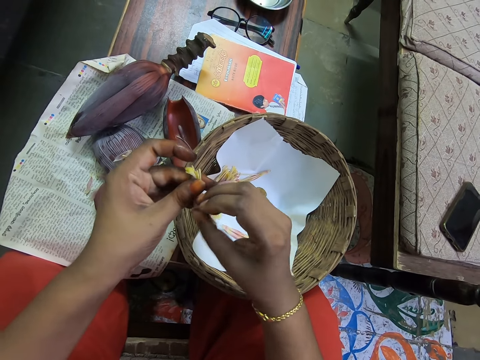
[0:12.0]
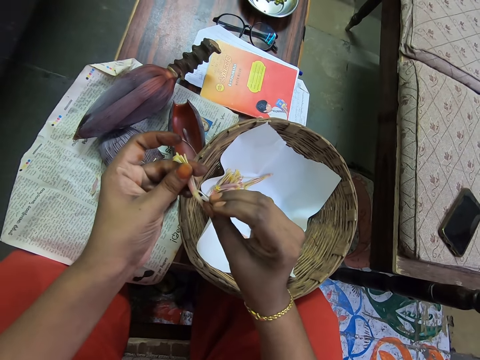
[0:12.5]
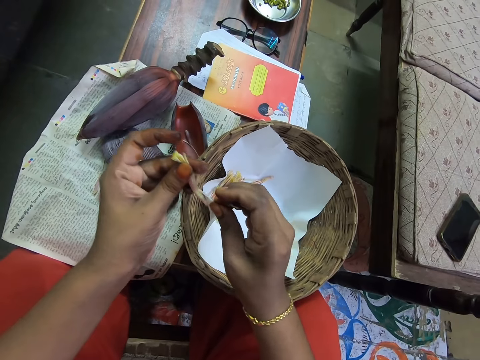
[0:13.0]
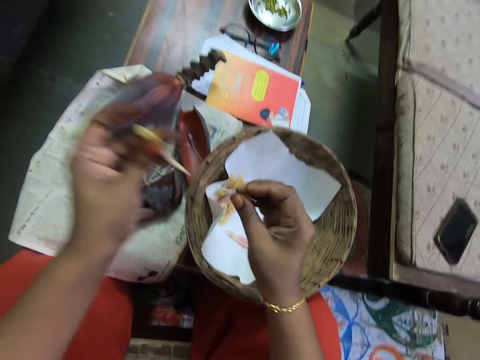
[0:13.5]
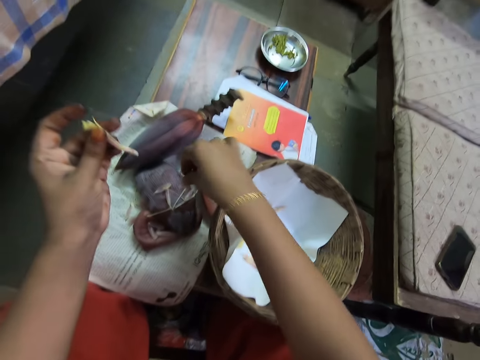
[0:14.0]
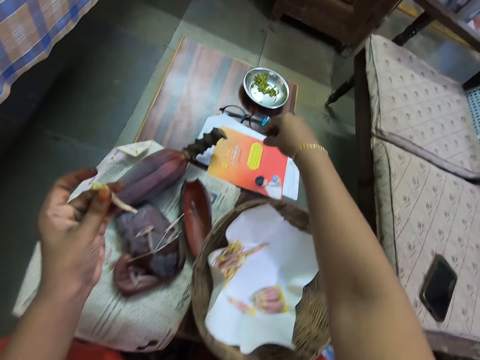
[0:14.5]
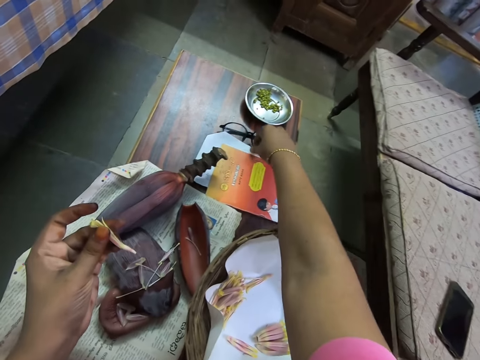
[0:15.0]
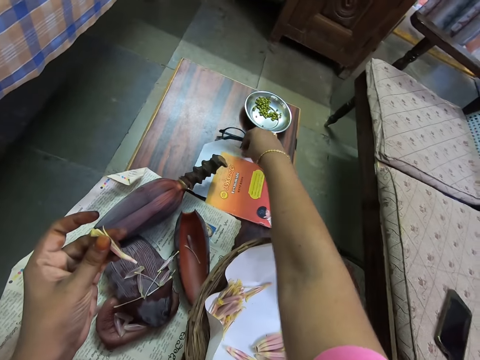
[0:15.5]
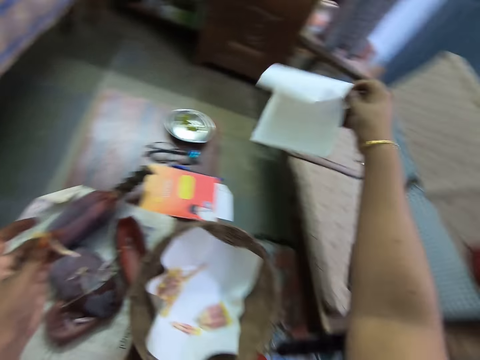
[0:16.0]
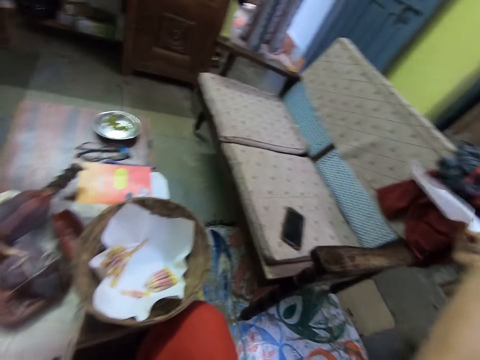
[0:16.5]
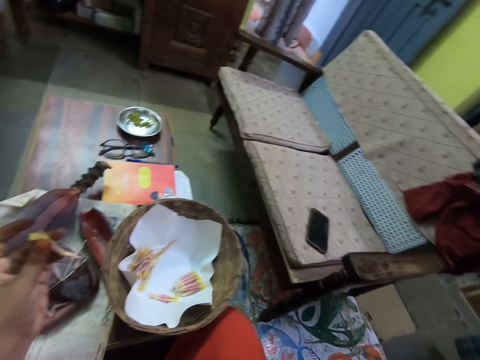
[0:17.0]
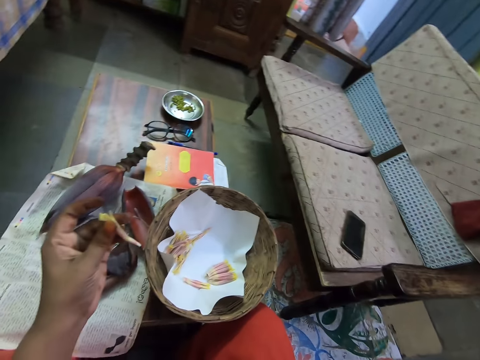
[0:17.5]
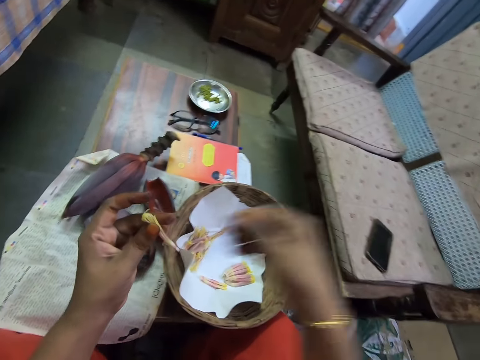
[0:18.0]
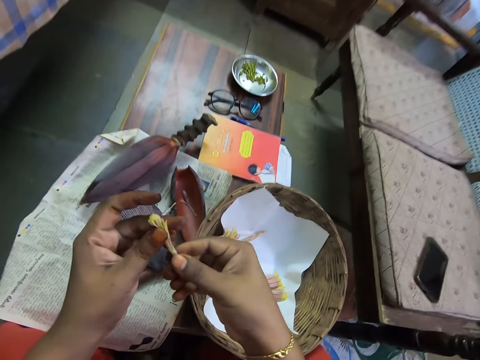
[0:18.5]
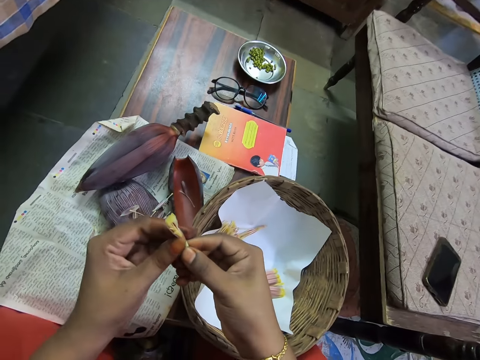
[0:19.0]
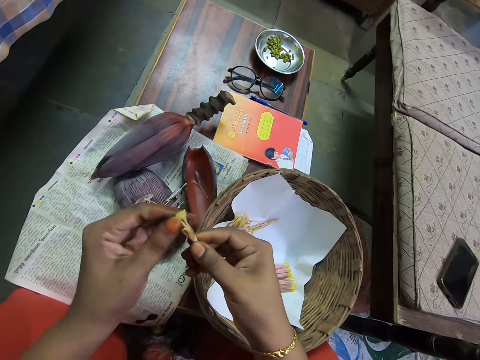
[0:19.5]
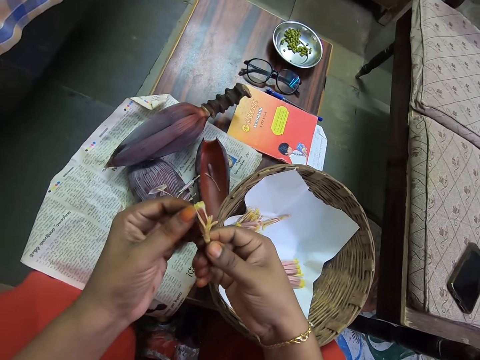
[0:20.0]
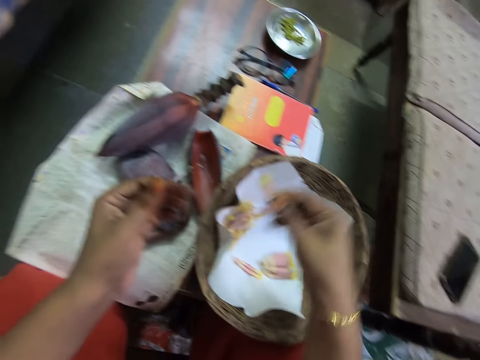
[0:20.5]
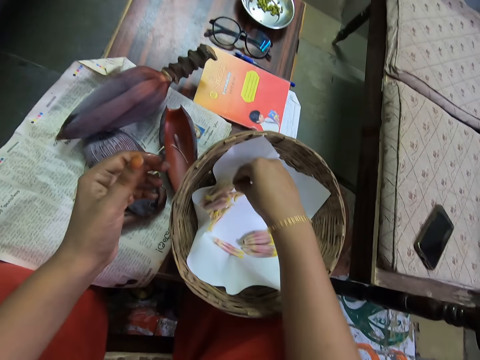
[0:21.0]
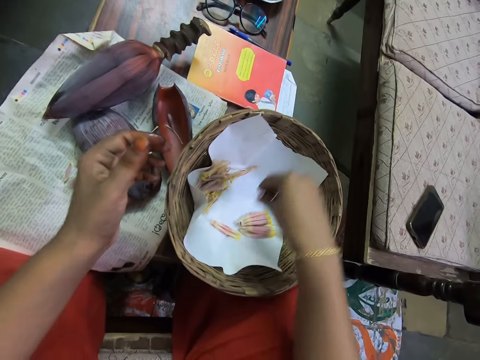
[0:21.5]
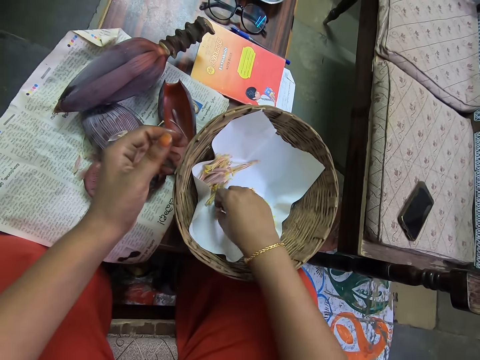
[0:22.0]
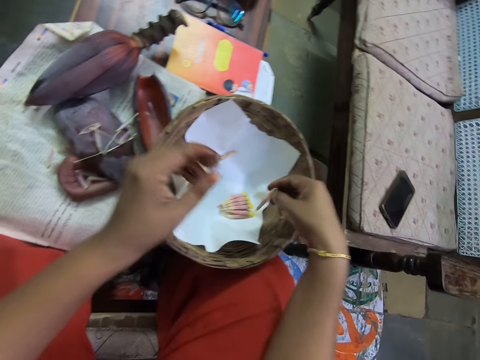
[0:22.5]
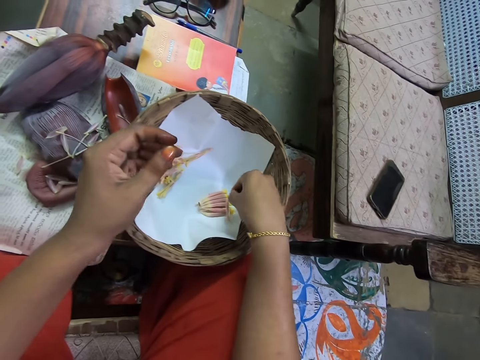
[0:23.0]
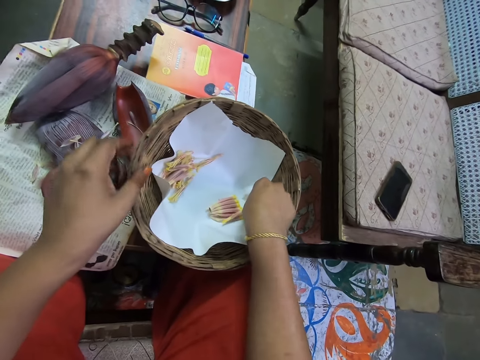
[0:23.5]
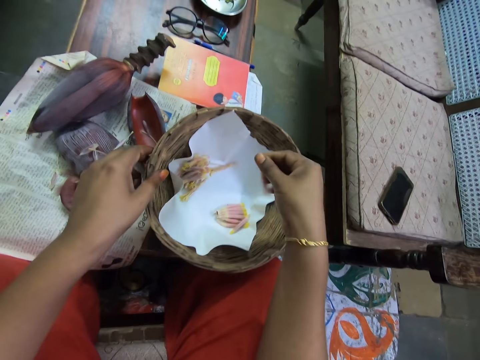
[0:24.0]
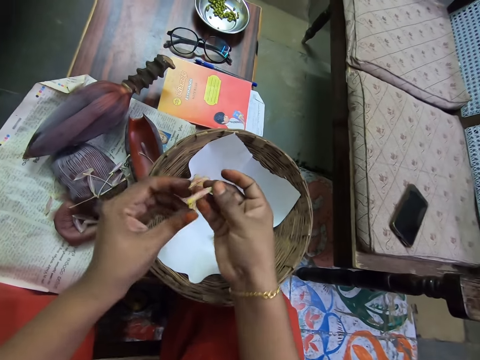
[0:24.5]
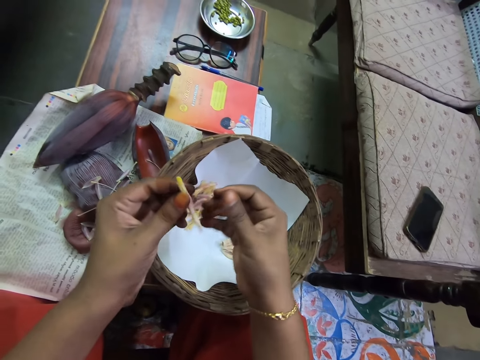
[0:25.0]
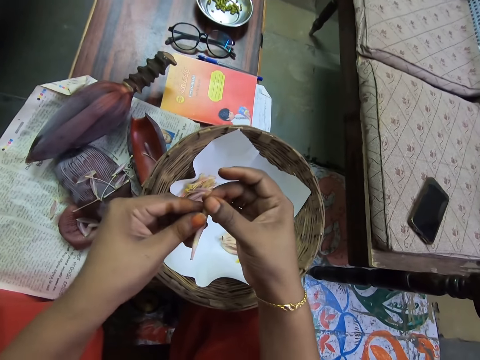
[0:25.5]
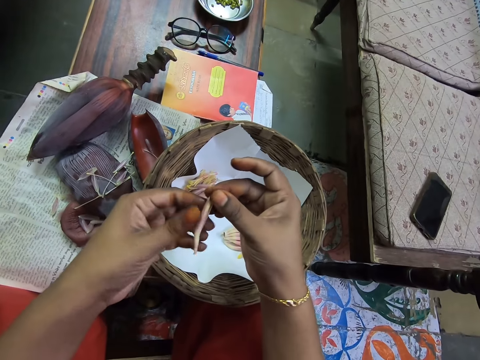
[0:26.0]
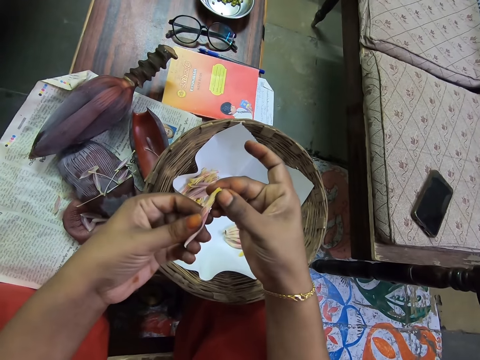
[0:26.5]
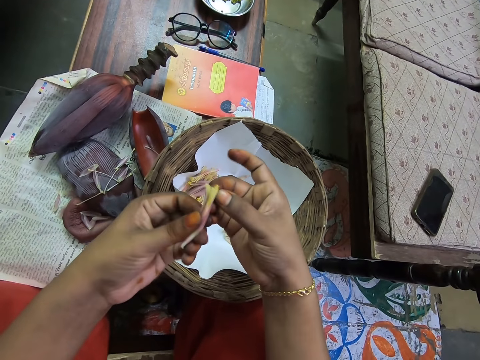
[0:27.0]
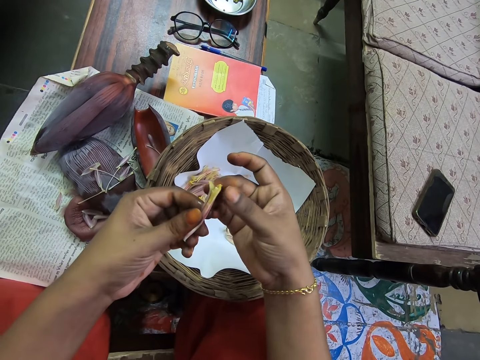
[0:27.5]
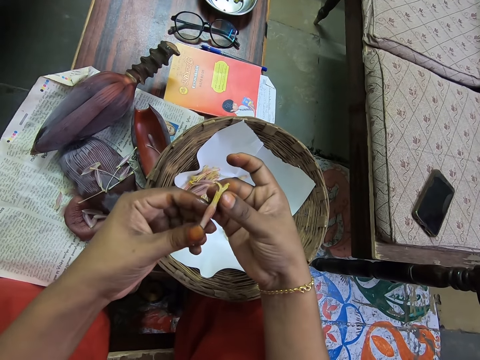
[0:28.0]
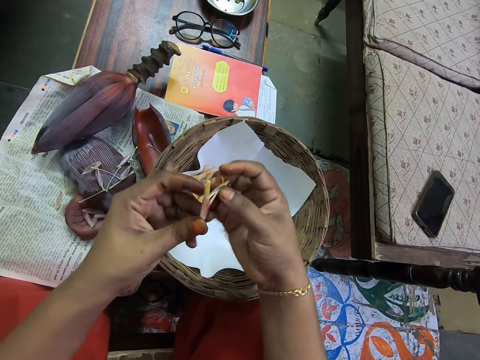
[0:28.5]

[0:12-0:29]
The camera wearer puts the banana peel on the magazine. They pick a paper on the table and move the paper. They peel the banana flower and put the banana flower on the woven basket. They pick the paper on the table. They pick the banana flower and peel the banana flower.

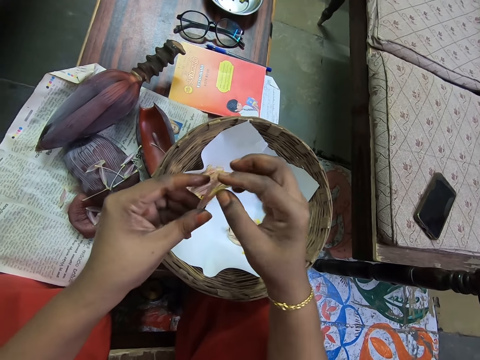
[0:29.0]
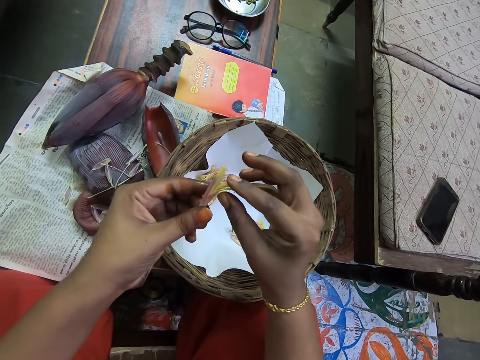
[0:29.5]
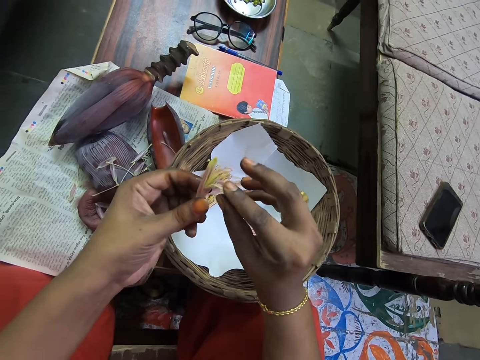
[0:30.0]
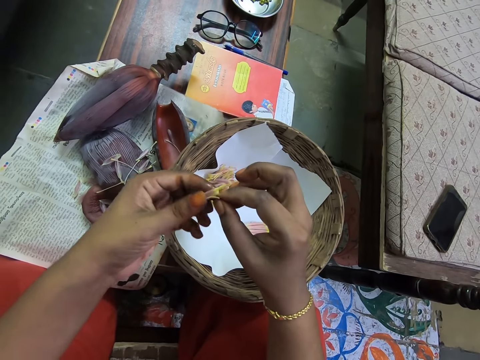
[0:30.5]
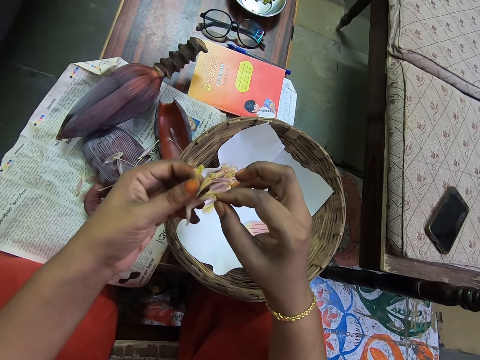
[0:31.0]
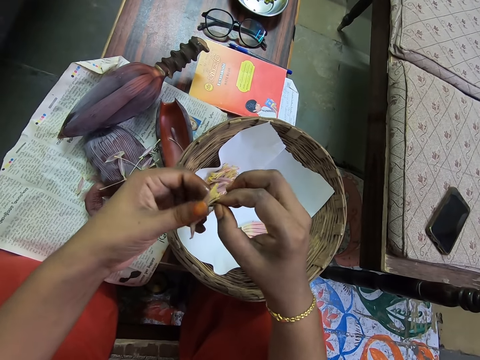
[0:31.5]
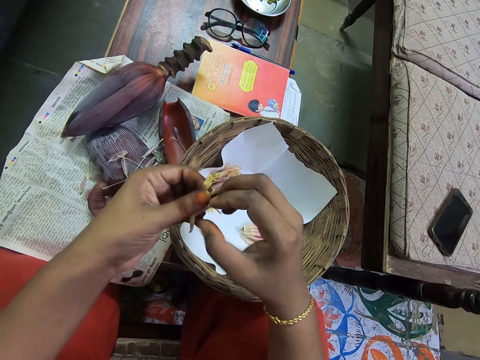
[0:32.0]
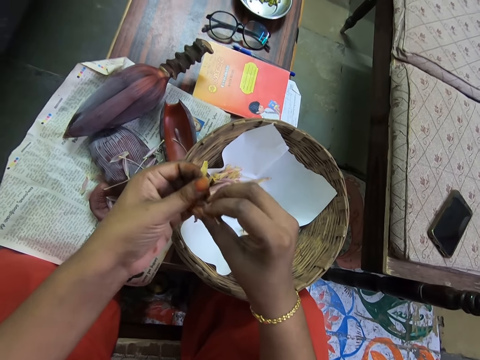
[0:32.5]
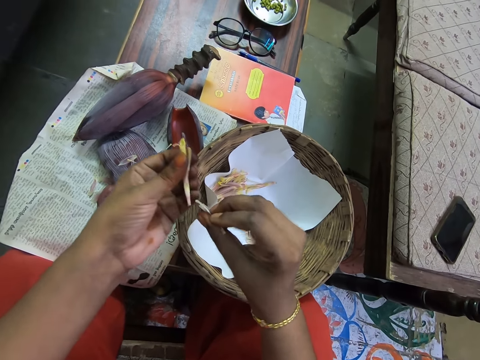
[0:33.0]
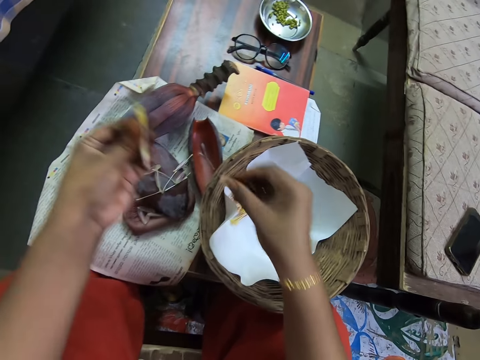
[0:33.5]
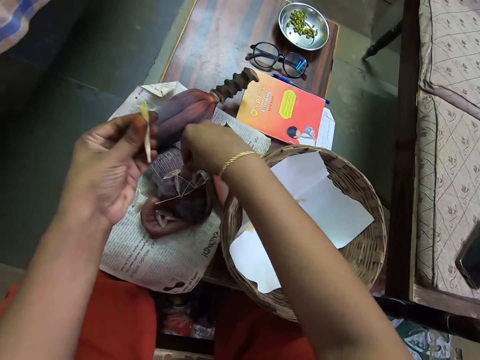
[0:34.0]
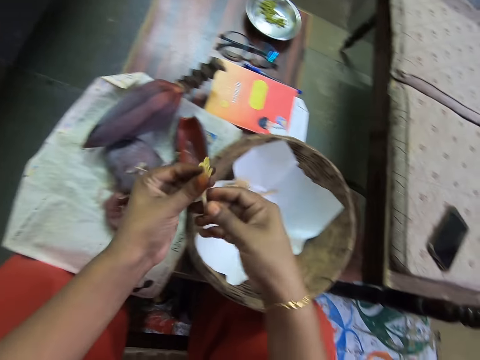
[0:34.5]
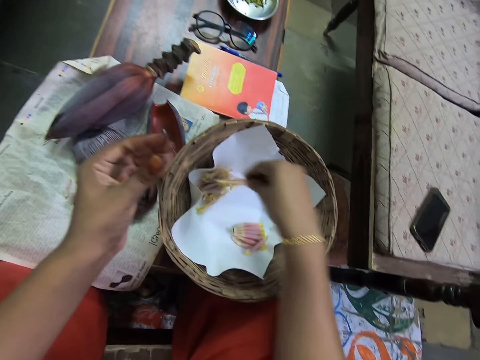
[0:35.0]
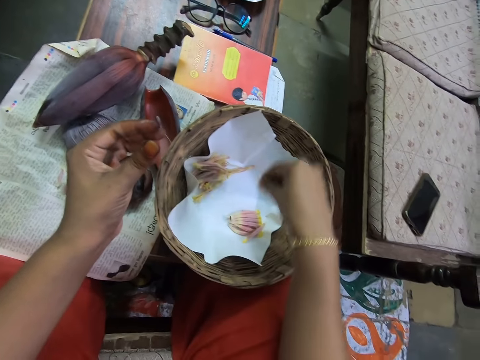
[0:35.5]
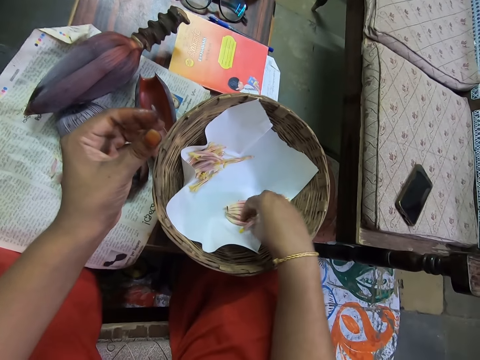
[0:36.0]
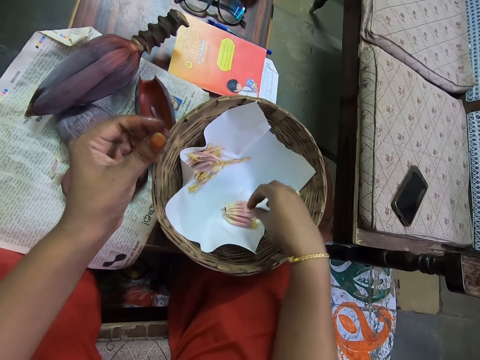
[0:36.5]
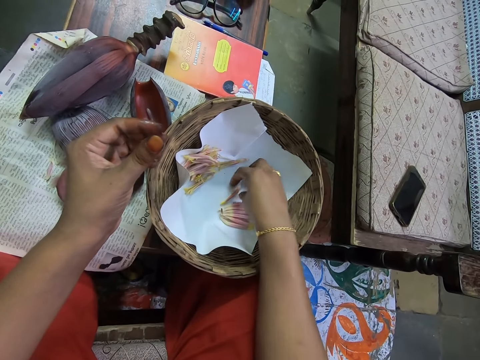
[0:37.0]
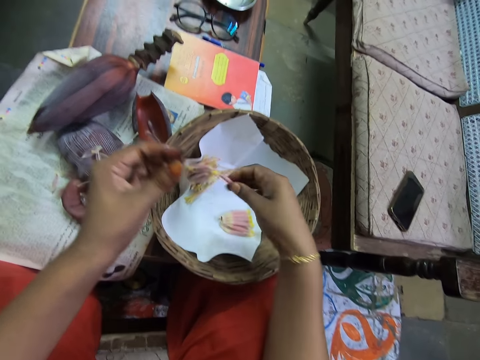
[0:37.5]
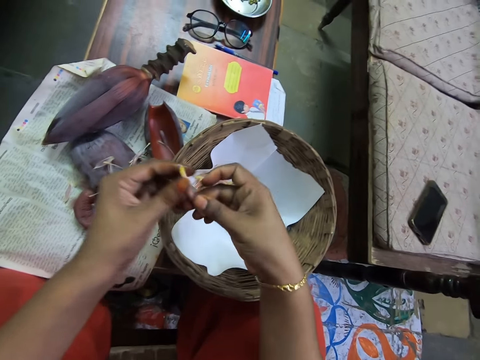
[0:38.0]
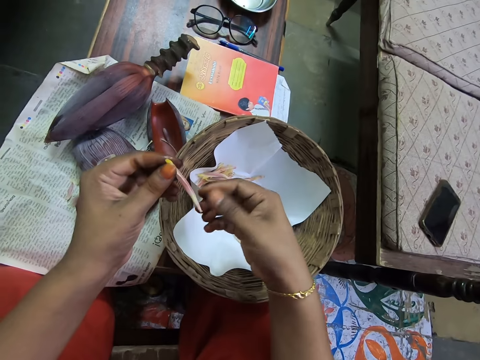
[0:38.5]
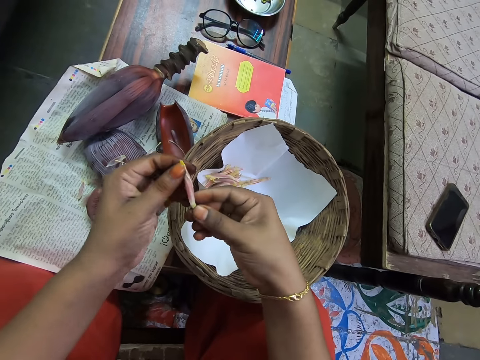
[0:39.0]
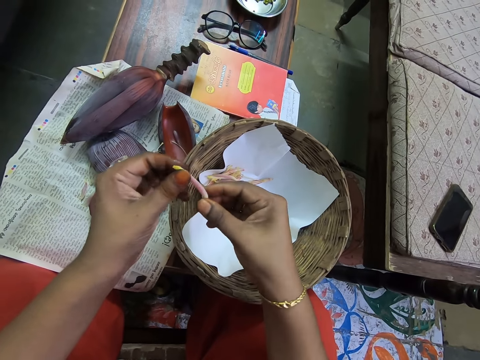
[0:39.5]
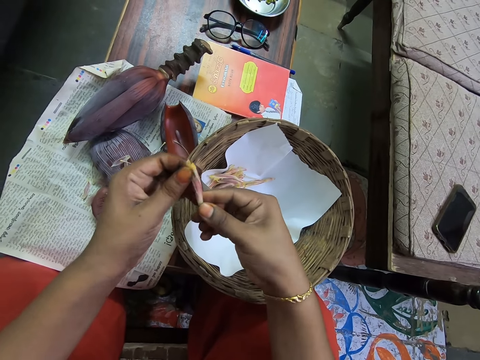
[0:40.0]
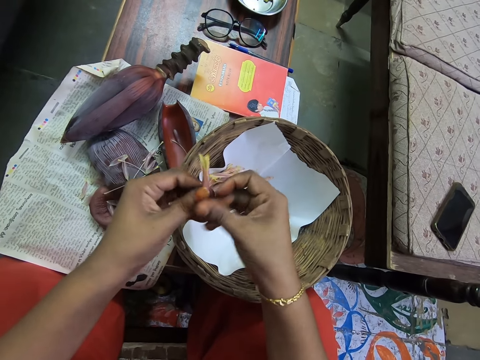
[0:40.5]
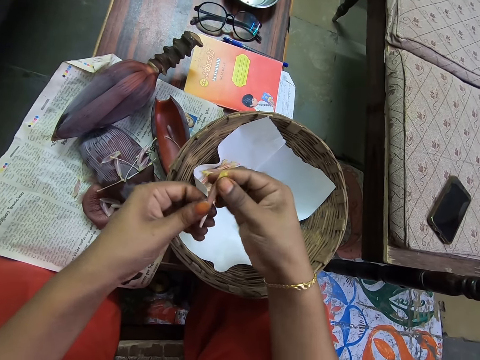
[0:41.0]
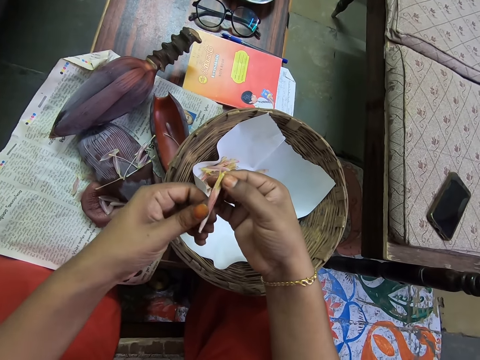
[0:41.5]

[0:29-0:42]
The camera wearer removes a flower or banana peel on the male flower or banana flower. They put the banana peel on the magazine. They pick the banana flower, put the banana flower on the woven basket, and pick the banana flower. They peel the banana flower.
